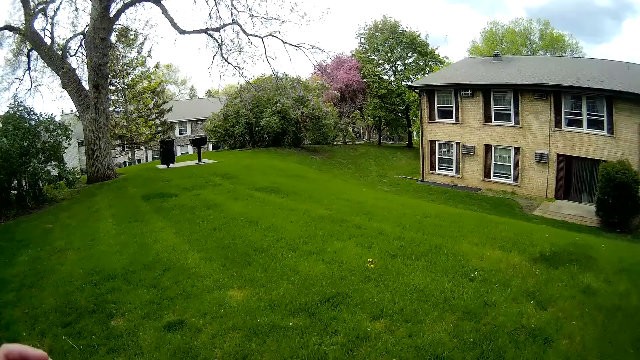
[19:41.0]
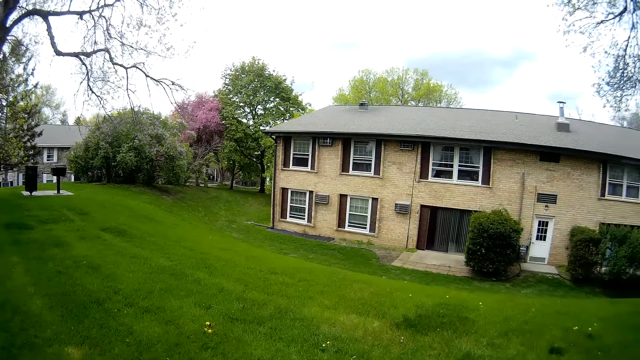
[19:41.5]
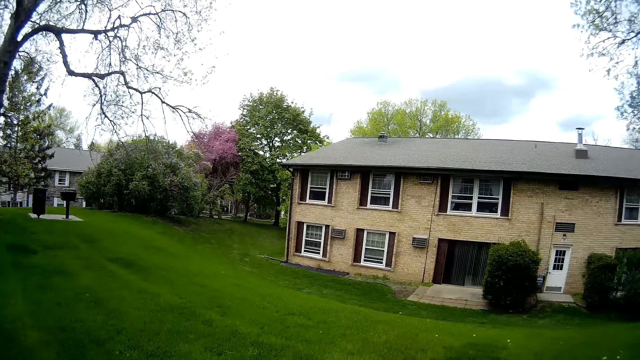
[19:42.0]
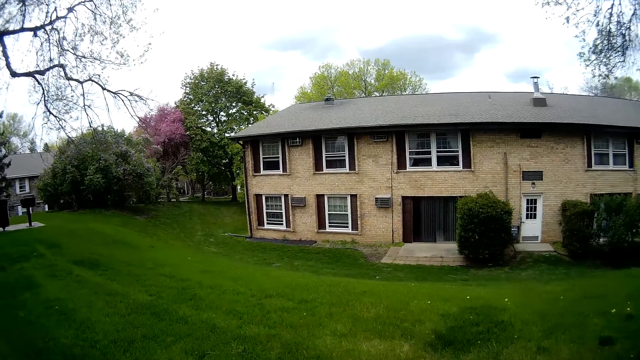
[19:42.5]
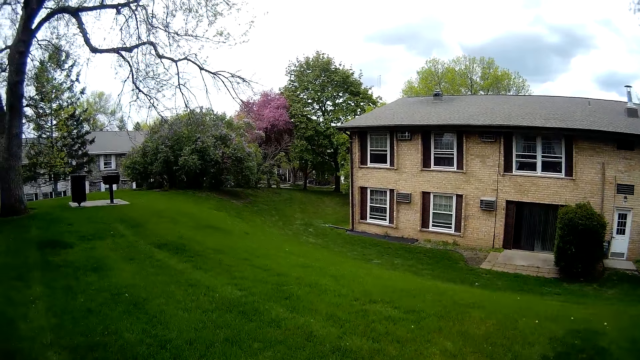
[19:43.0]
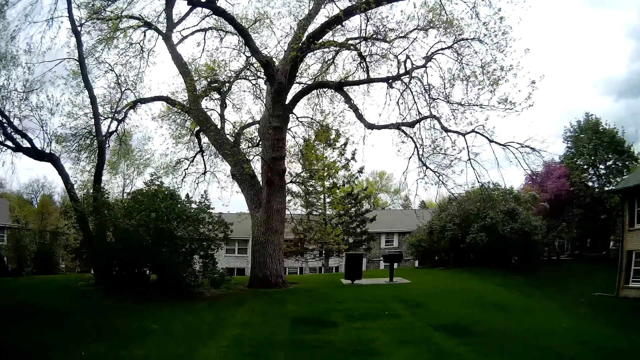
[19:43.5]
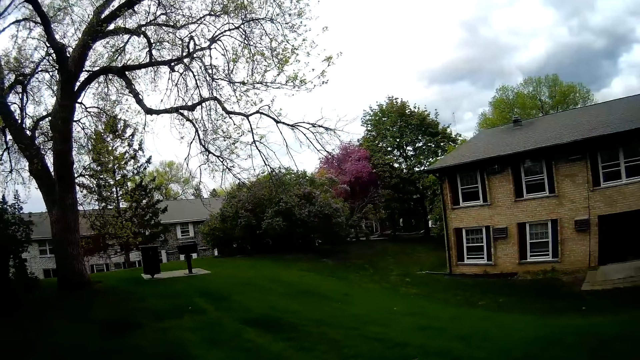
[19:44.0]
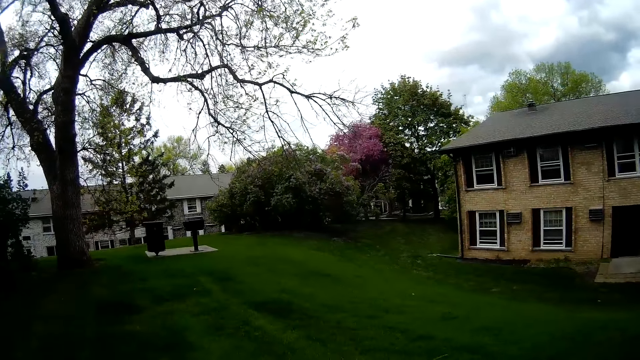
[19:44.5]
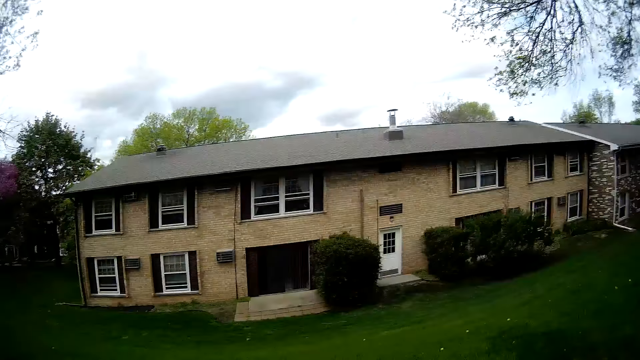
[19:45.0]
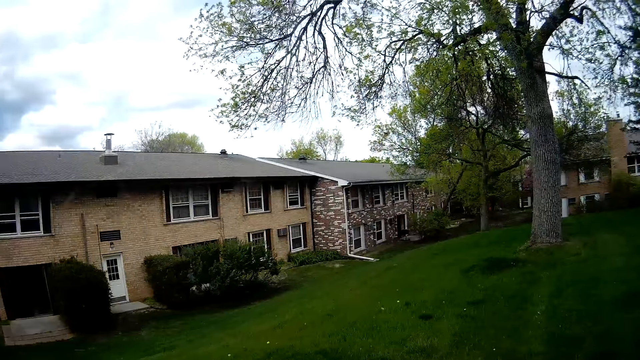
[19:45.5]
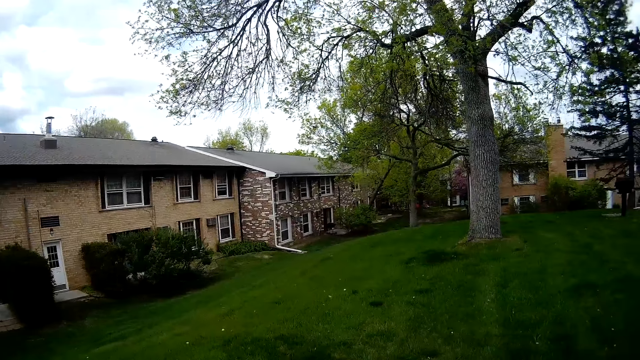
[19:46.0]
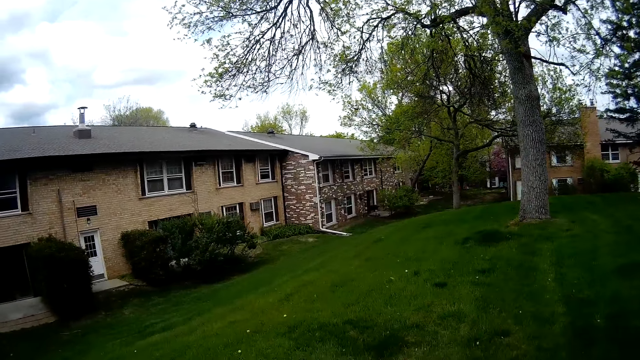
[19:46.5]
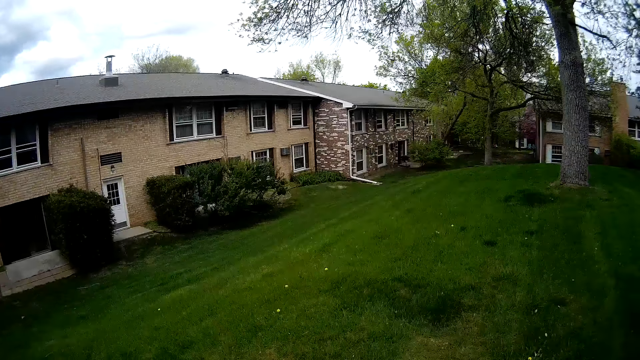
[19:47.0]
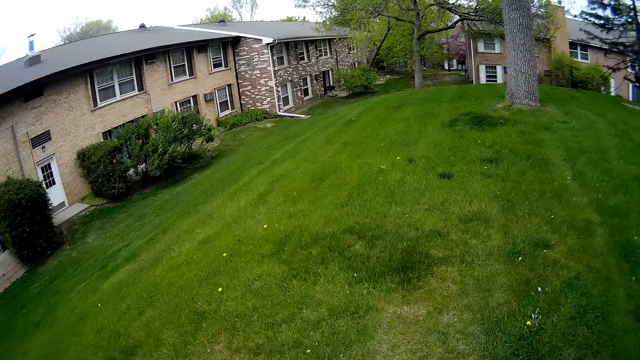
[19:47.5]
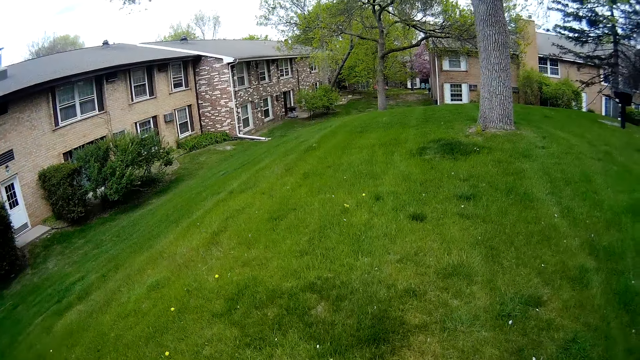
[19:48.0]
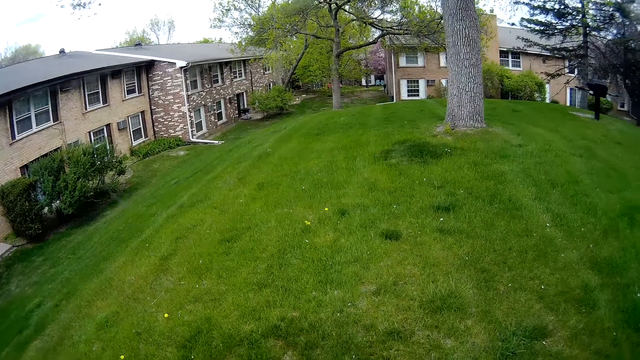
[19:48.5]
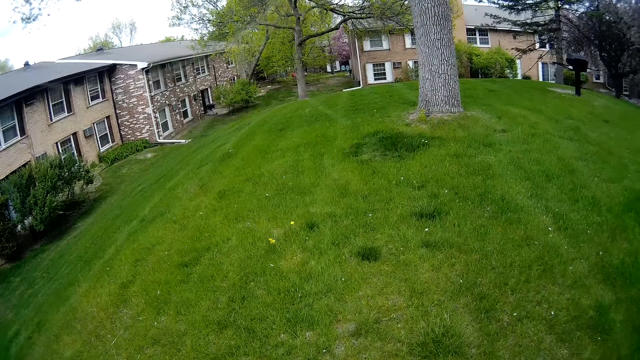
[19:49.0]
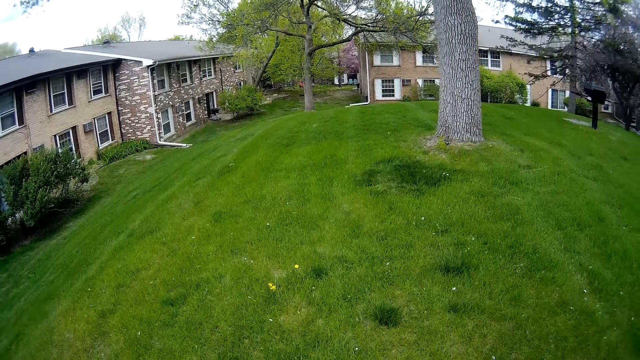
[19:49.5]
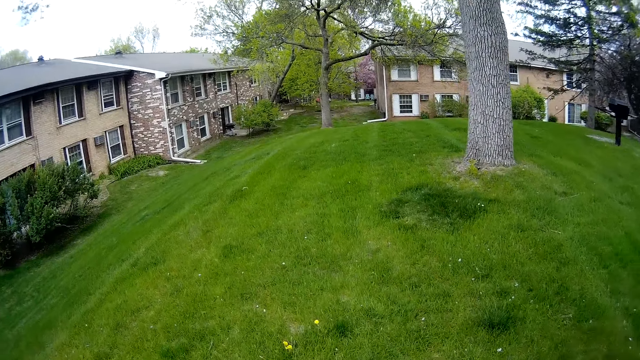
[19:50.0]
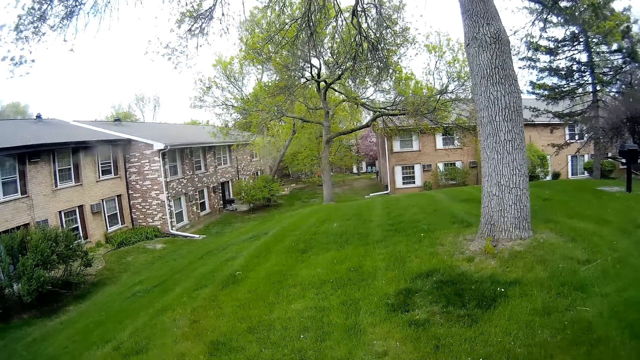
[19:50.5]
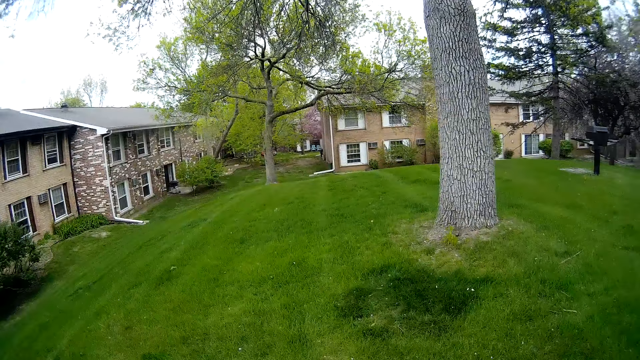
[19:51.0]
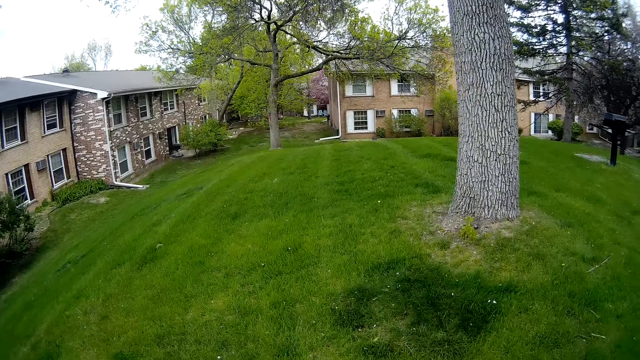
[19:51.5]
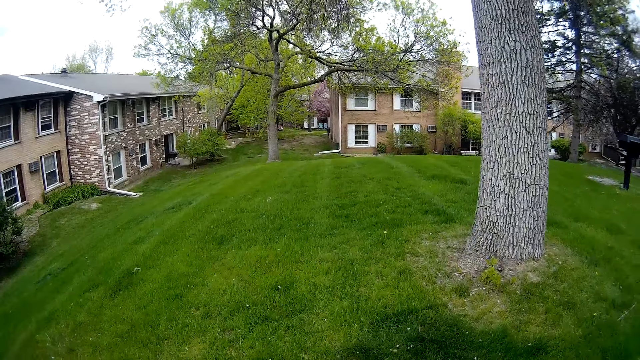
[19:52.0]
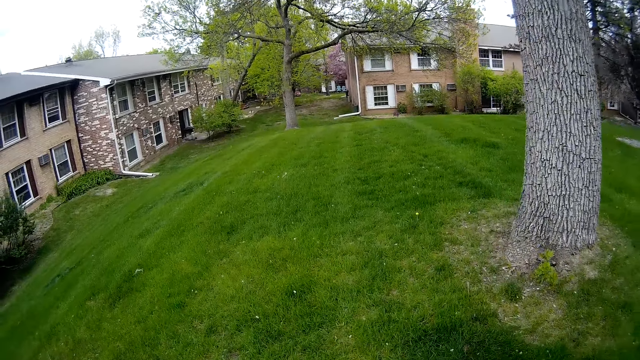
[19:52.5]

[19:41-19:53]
The camera wearer points around.

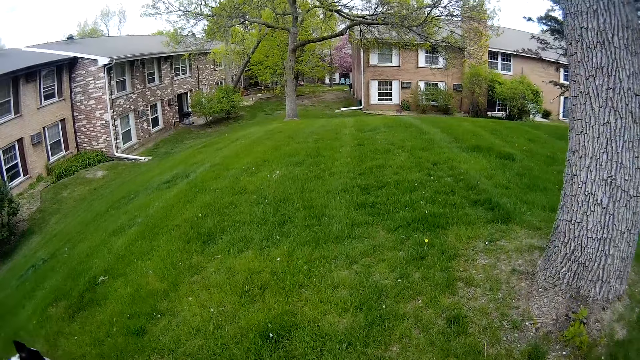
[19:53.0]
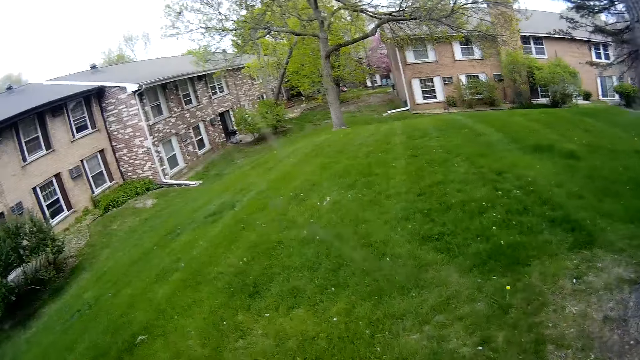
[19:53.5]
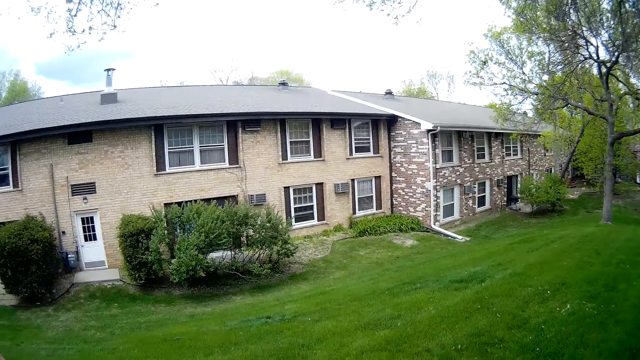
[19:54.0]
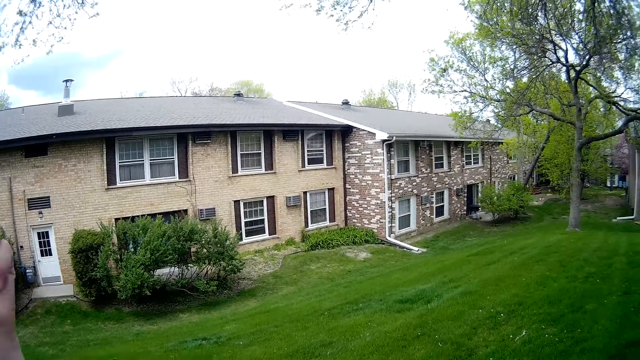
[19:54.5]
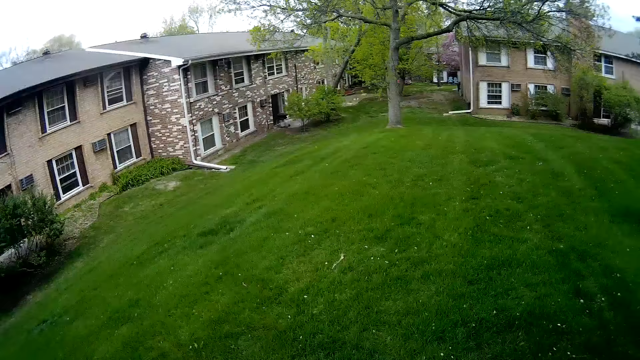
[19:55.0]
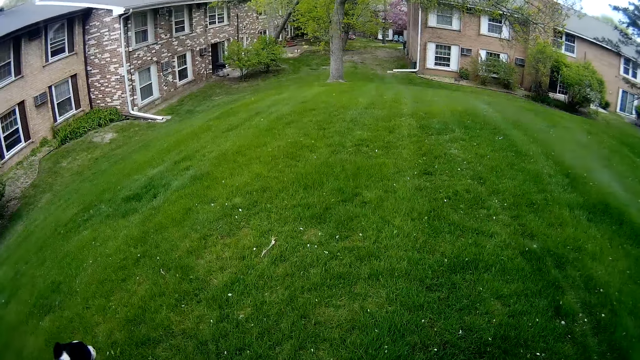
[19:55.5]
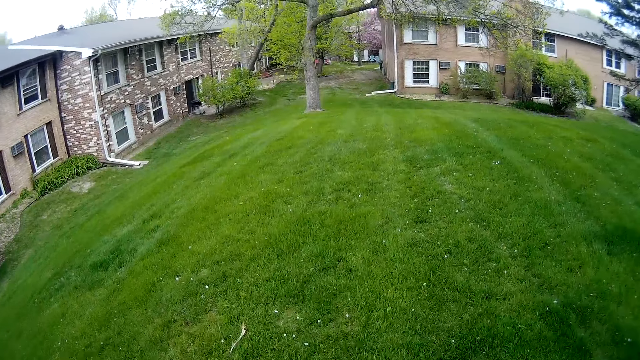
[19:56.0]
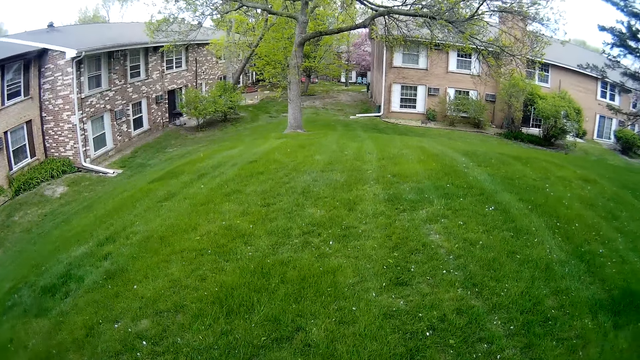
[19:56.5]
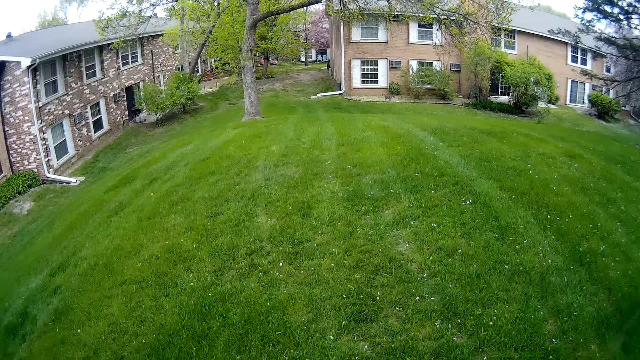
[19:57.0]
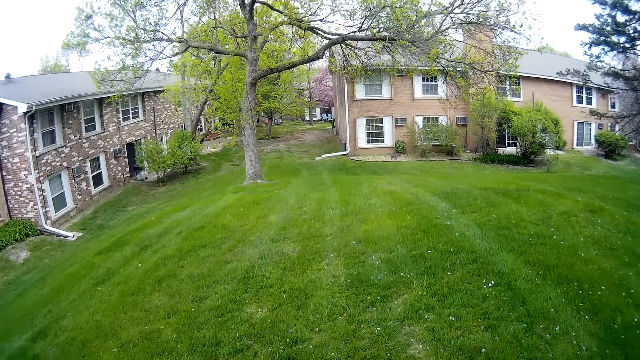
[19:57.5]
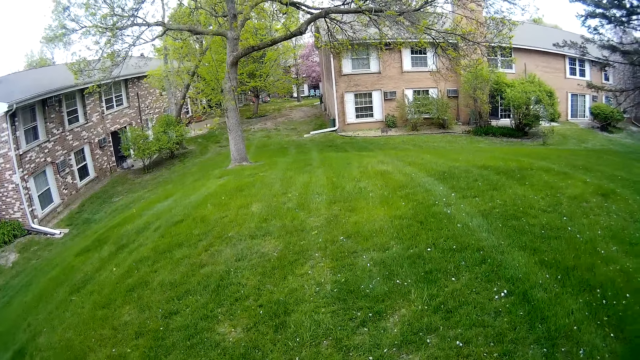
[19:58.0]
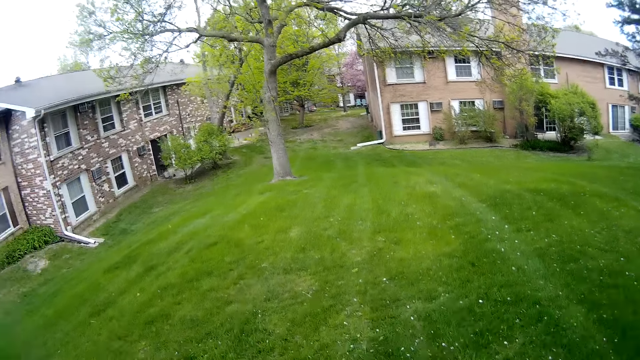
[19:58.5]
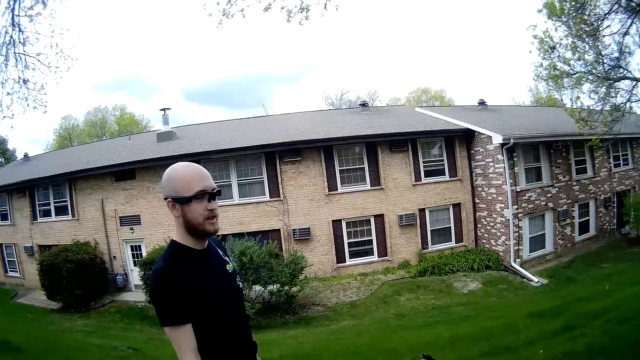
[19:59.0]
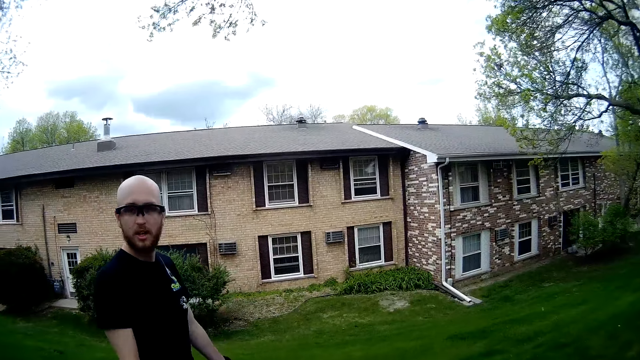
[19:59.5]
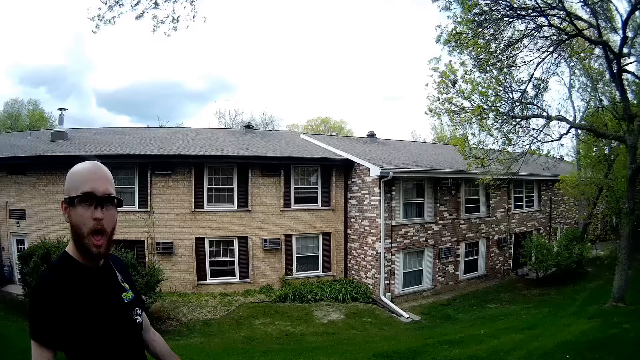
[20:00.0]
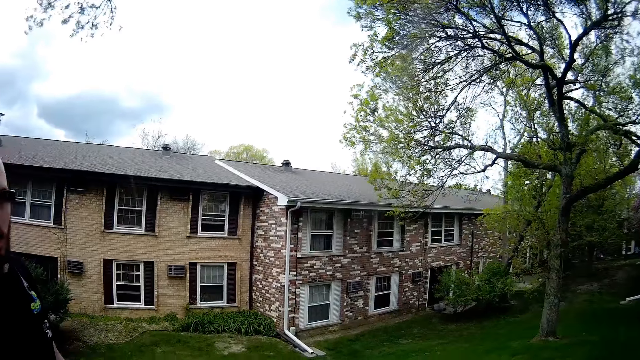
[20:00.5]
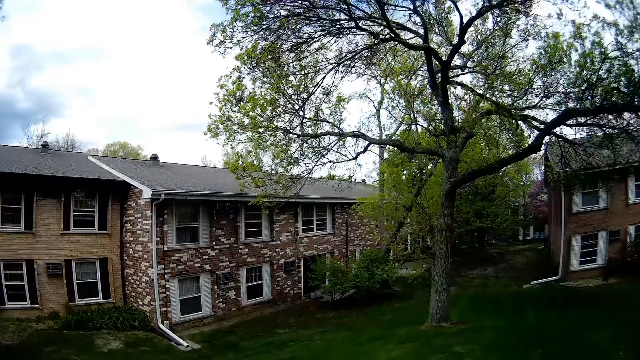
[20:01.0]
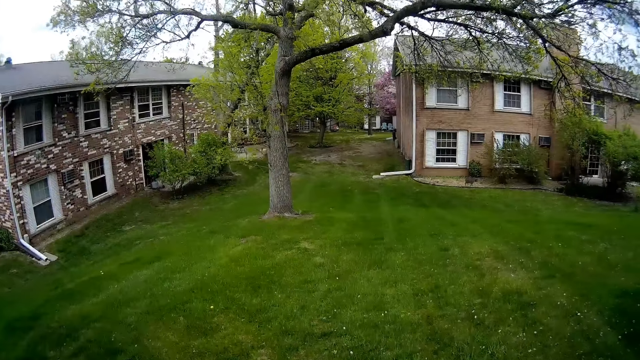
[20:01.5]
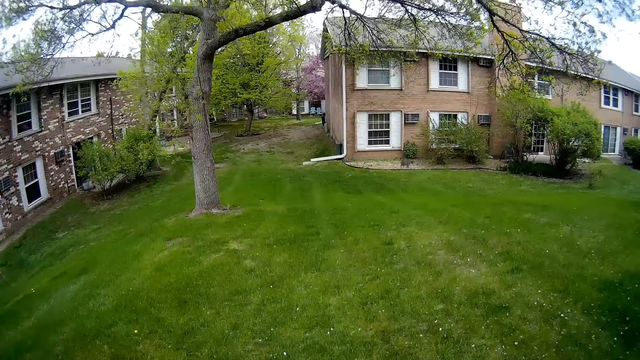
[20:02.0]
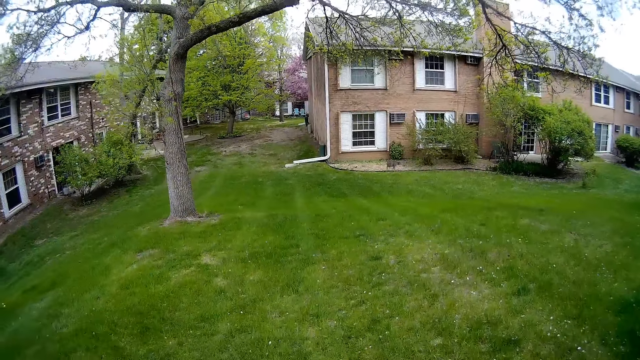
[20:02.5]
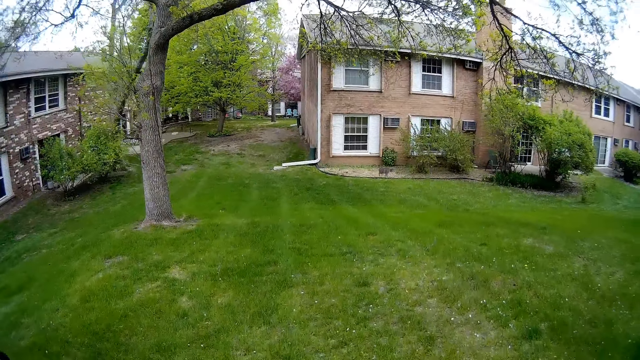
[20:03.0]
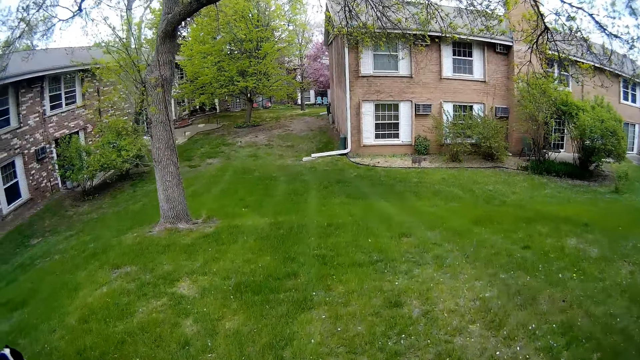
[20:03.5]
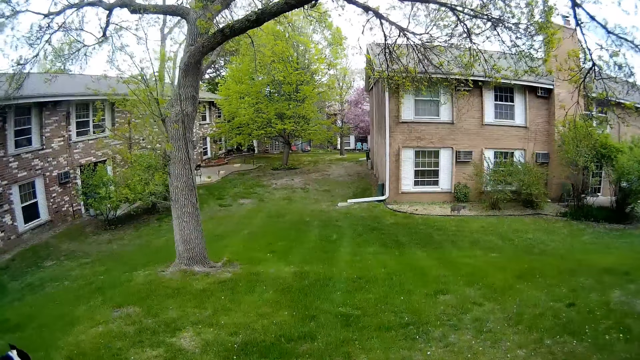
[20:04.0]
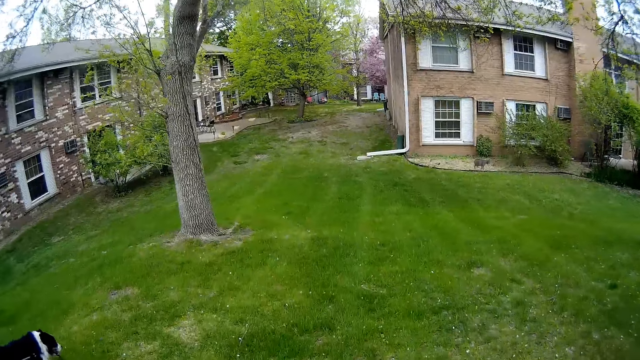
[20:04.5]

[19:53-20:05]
A person walks around. The camera wearer walks around.
